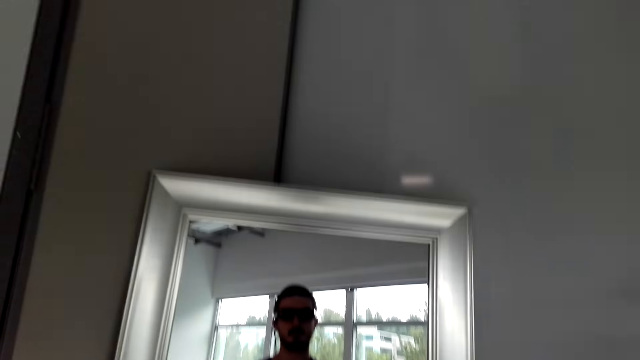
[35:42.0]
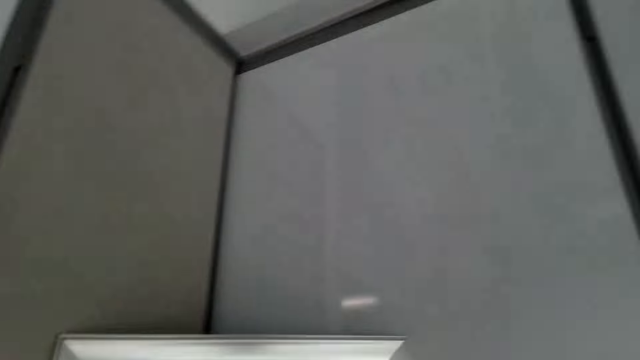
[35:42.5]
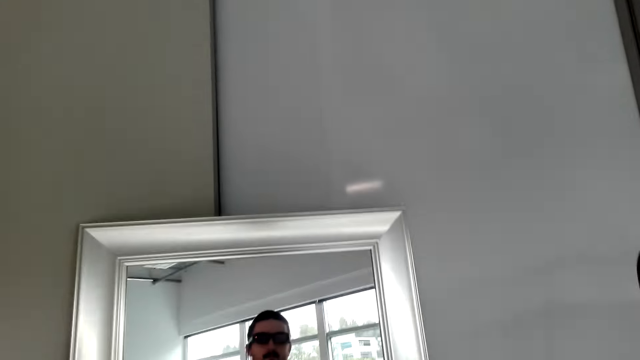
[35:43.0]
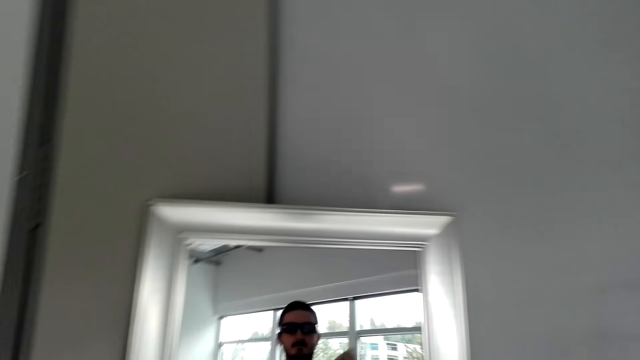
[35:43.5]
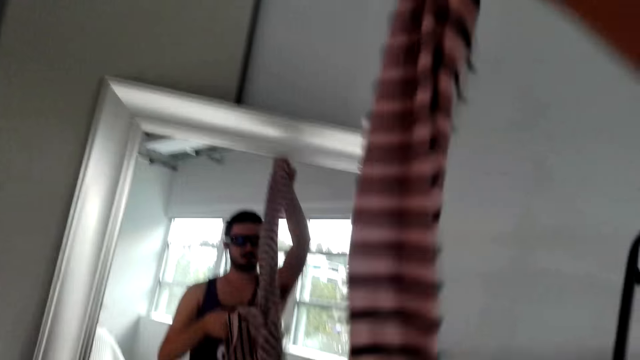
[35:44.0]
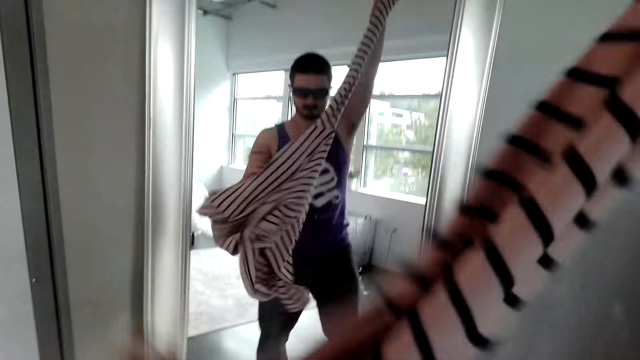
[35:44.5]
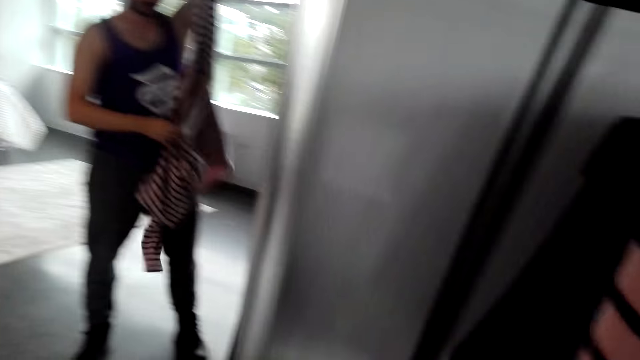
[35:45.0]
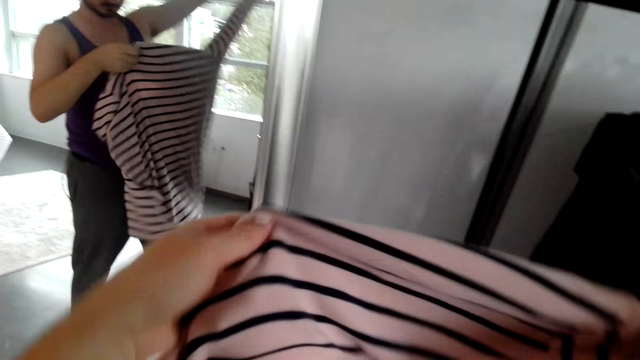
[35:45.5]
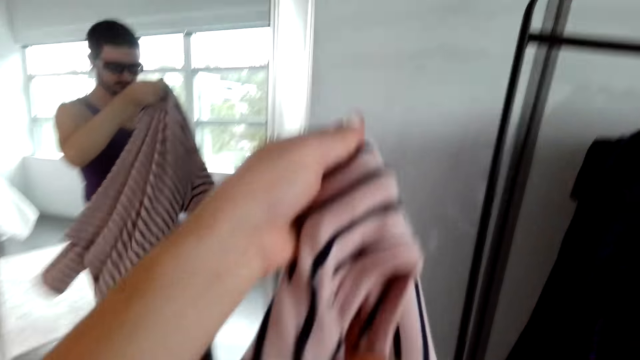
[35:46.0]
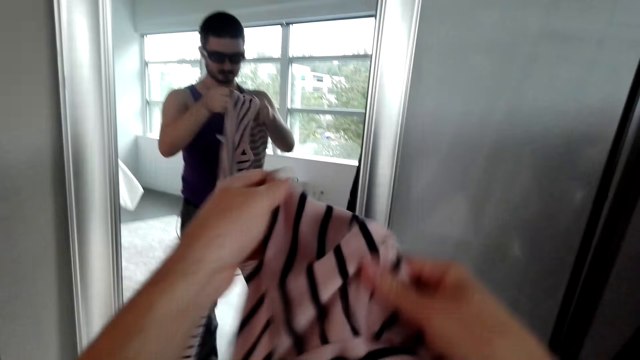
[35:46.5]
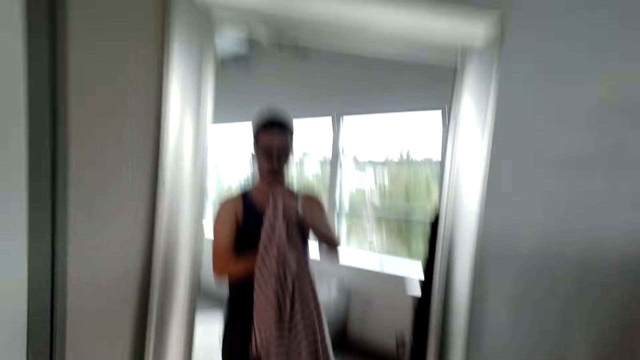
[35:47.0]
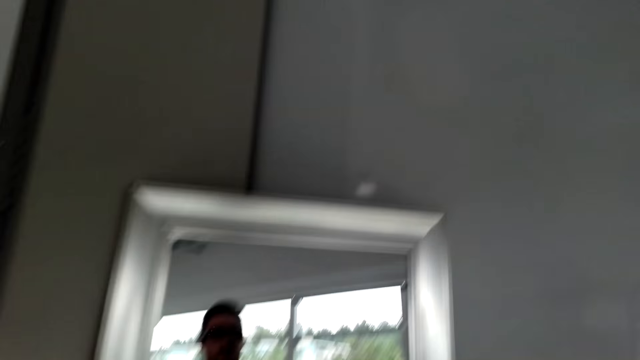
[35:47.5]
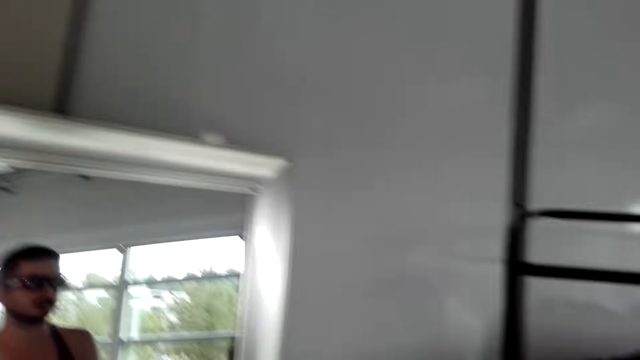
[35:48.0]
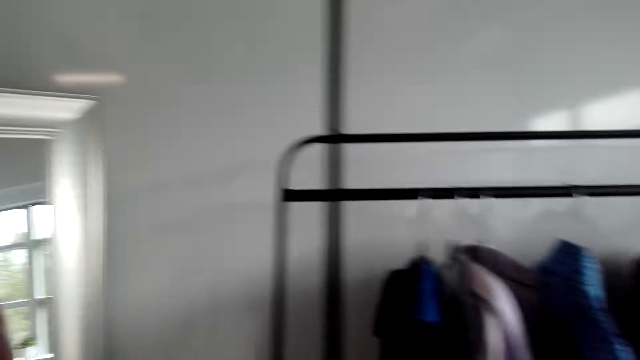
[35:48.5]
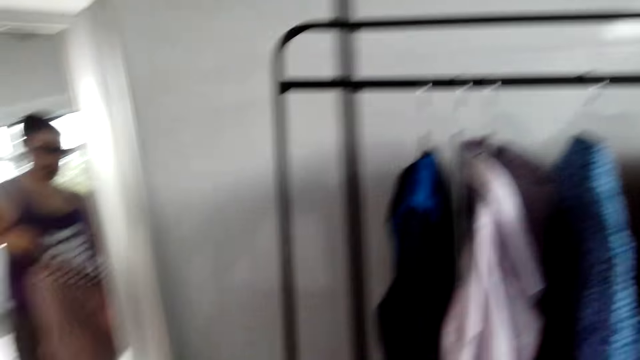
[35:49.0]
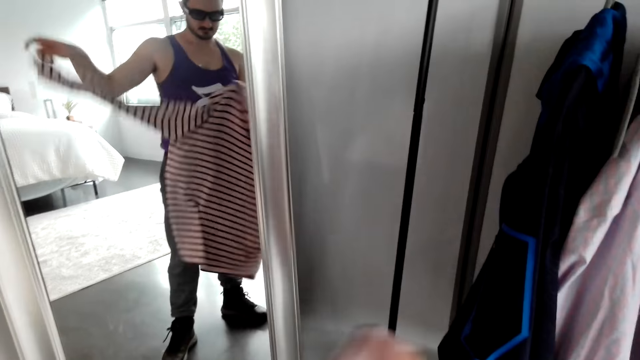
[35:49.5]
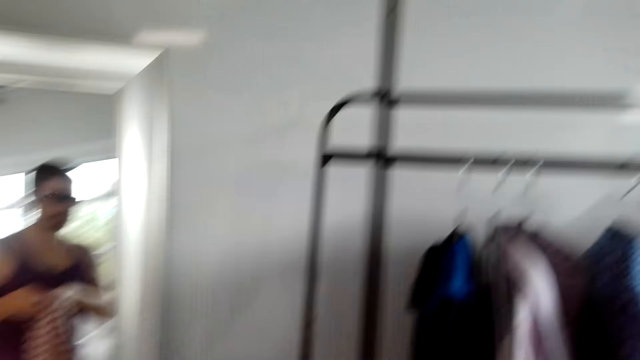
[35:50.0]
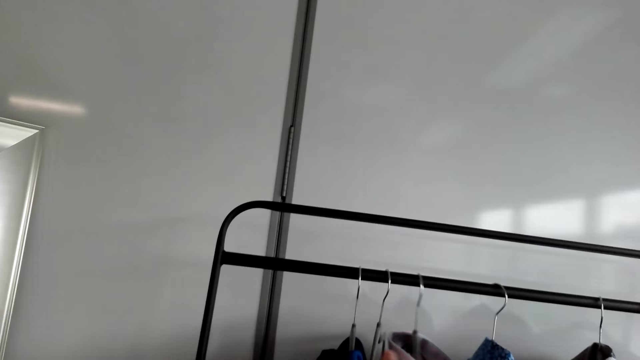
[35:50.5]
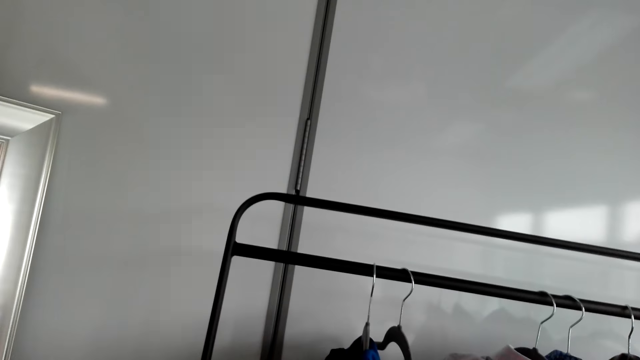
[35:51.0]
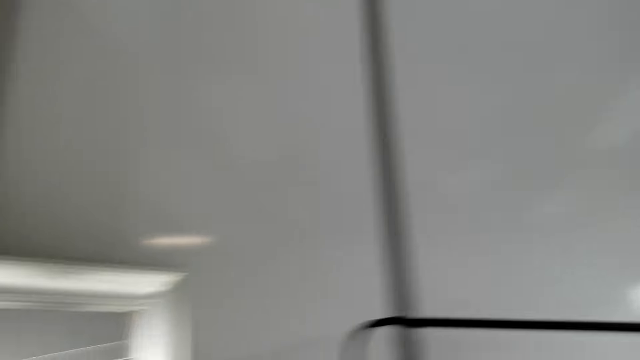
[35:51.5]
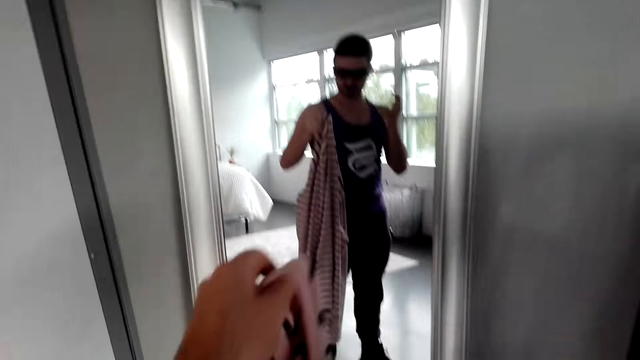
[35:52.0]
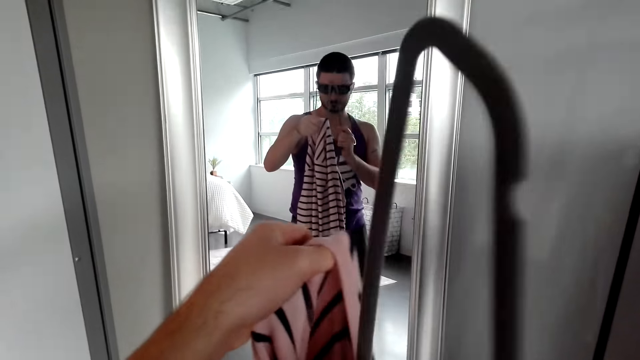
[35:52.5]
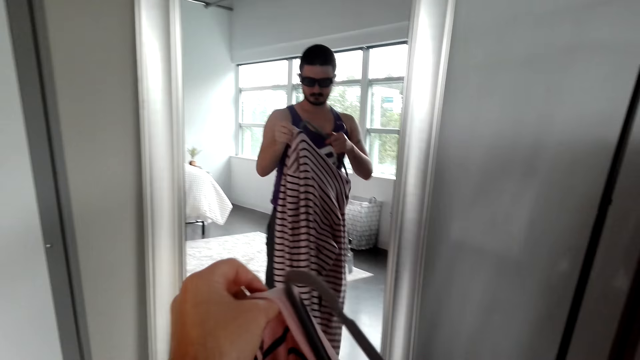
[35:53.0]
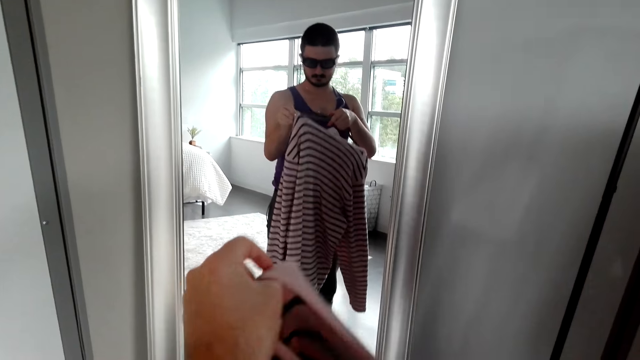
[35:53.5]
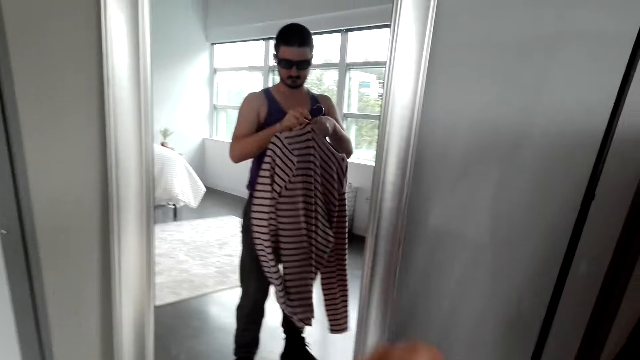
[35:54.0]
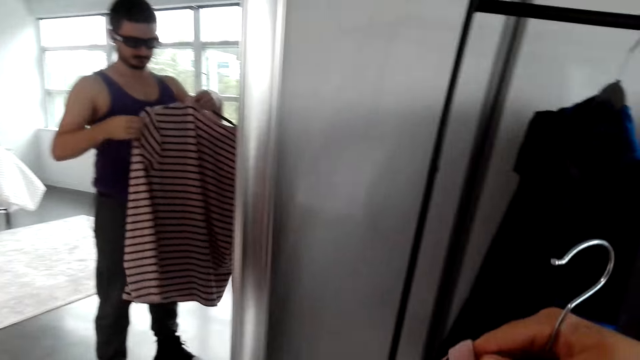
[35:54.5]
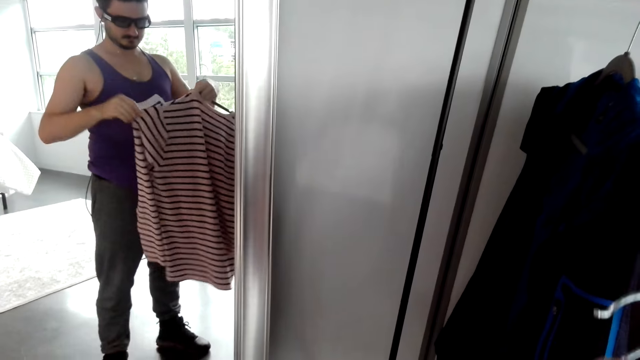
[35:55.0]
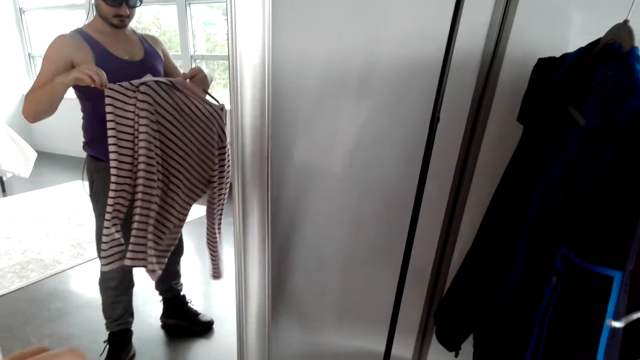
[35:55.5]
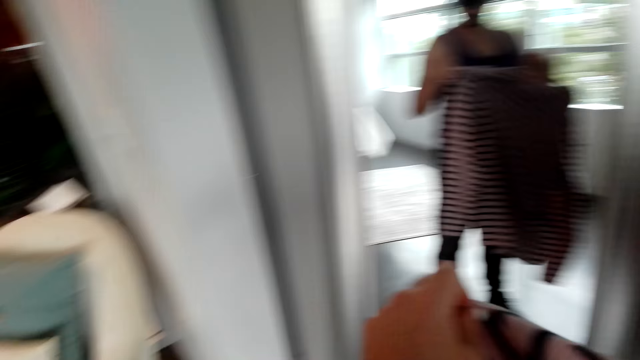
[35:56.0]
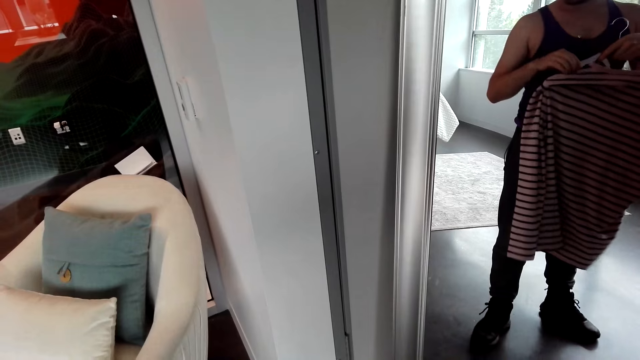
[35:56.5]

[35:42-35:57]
The camera wearer removes the top. They pick up a hanger. They hang the t-shirt on the hanger.

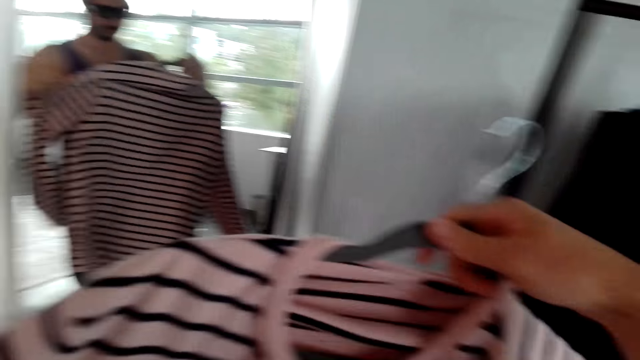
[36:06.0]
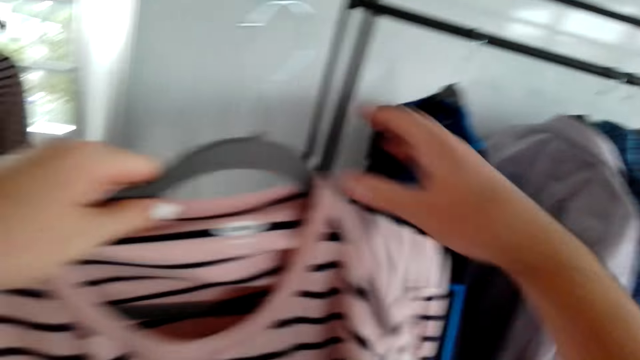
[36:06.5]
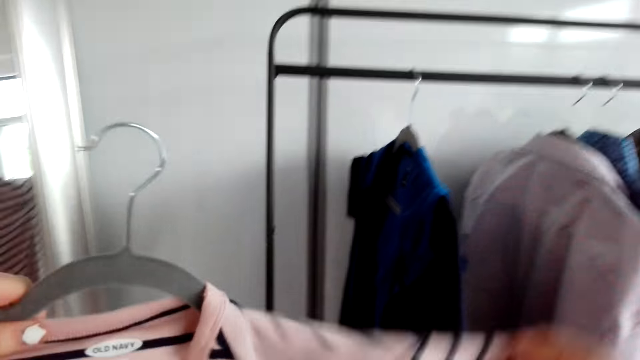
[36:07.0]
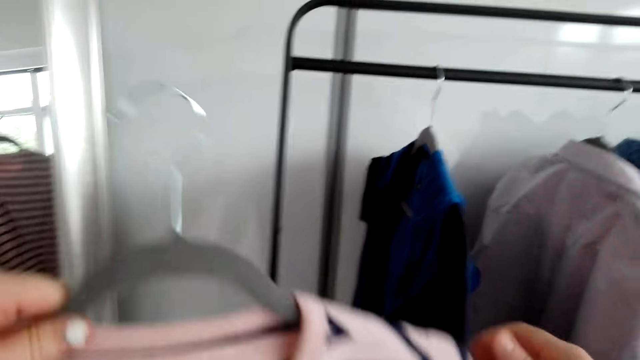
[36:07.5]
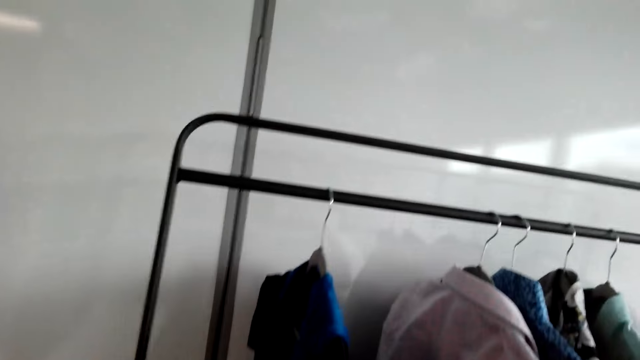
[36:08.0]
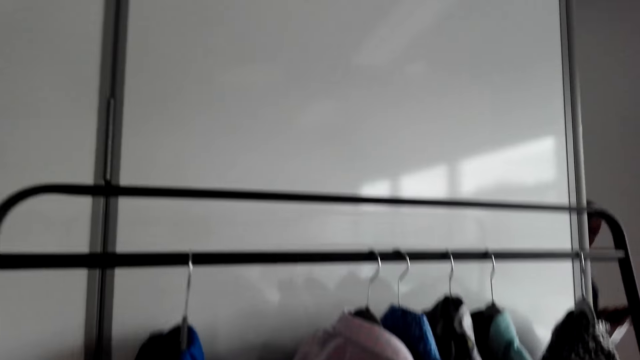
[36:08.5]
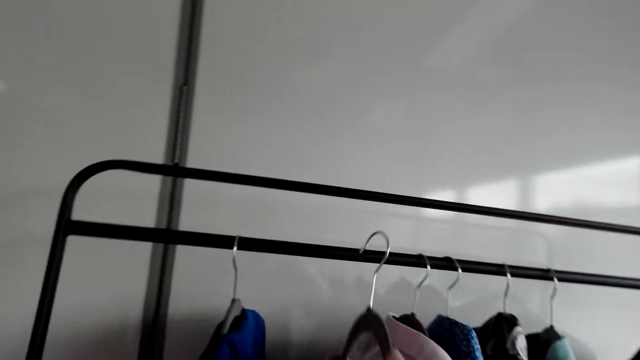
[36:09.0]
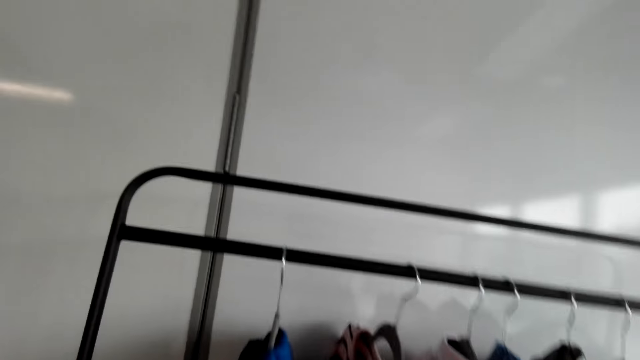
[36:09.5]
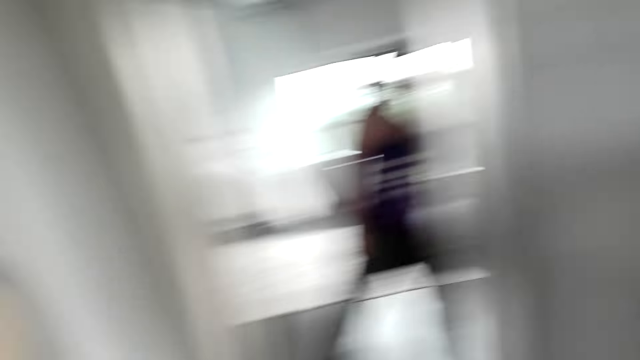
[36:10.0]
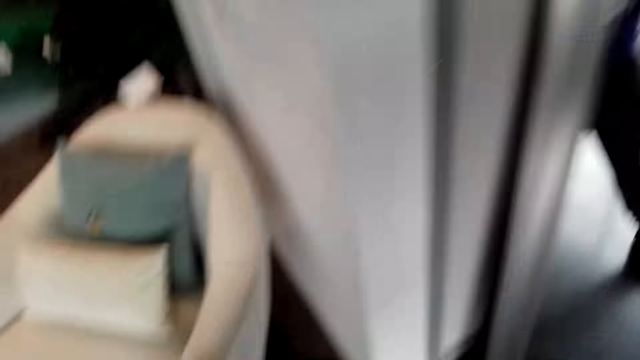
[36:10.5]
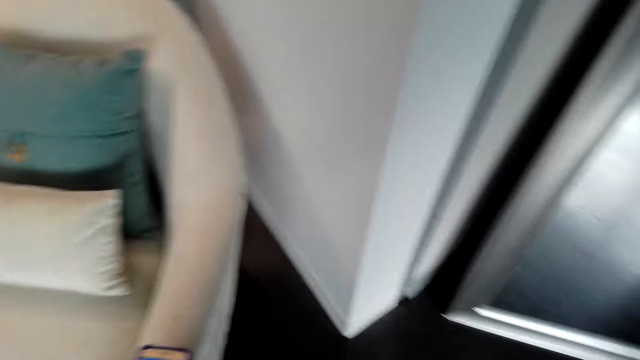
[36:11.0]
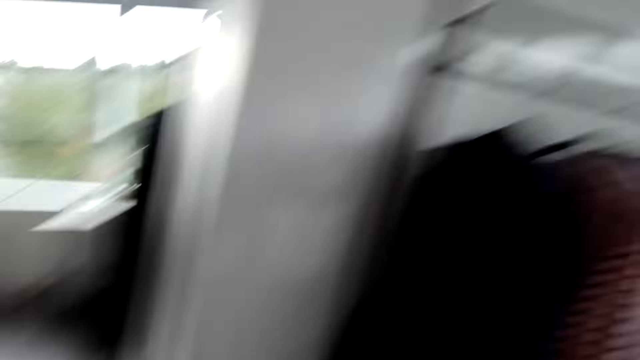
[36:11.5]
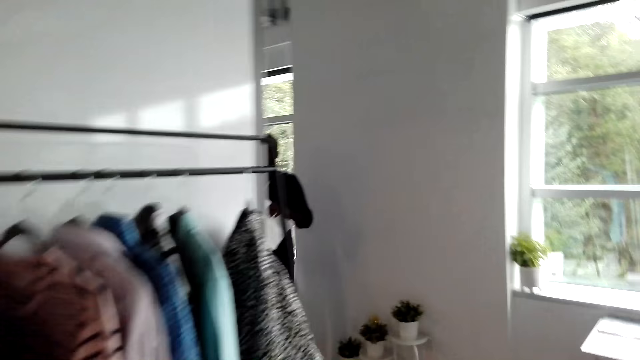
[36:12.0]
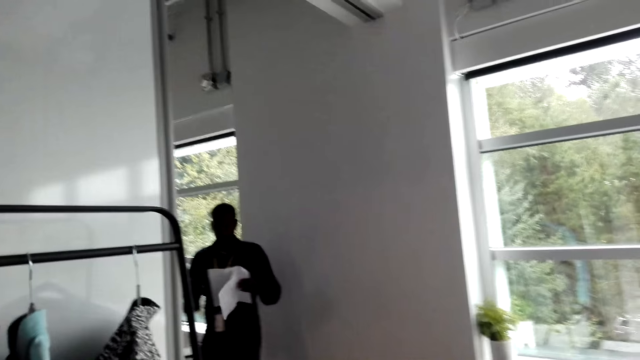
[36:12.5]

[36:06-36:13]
The camera wearer hangs the shirt on a metal rail. They walk.
